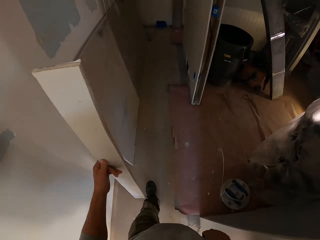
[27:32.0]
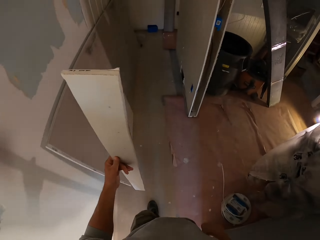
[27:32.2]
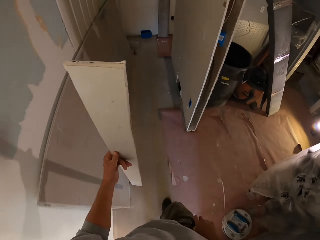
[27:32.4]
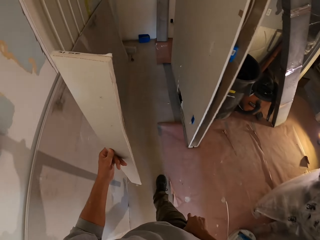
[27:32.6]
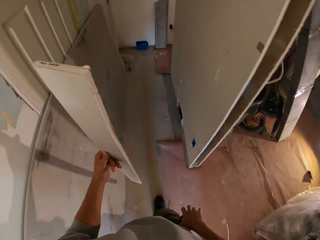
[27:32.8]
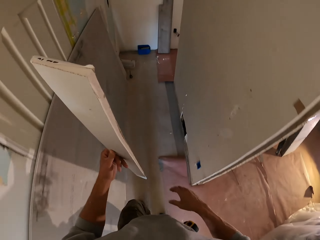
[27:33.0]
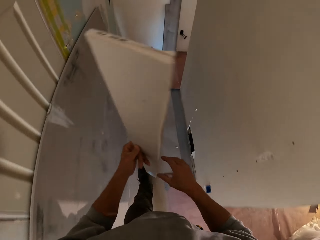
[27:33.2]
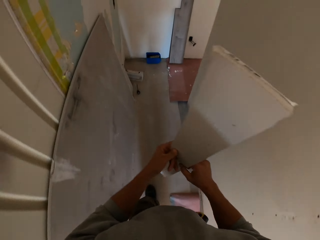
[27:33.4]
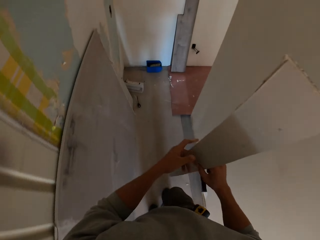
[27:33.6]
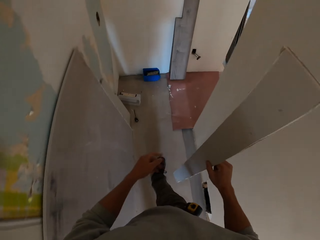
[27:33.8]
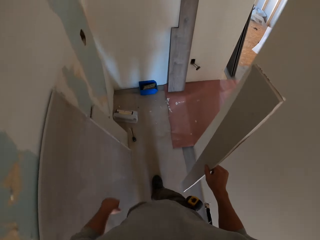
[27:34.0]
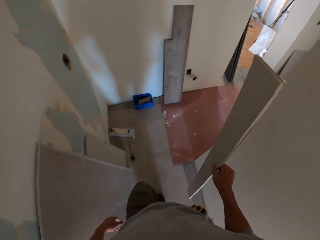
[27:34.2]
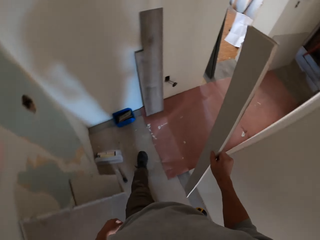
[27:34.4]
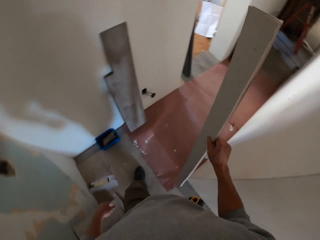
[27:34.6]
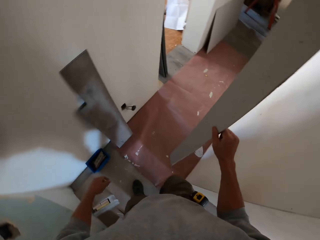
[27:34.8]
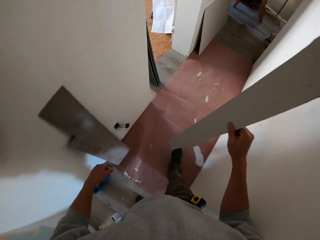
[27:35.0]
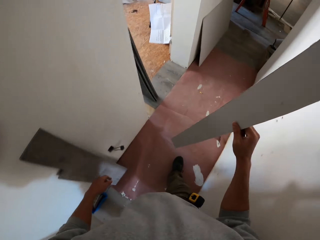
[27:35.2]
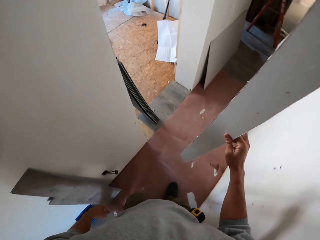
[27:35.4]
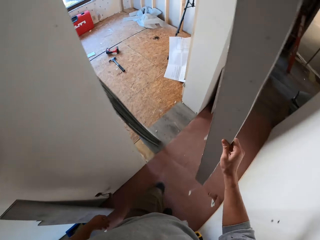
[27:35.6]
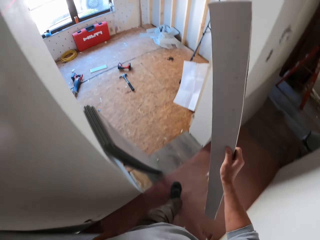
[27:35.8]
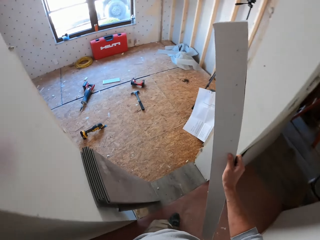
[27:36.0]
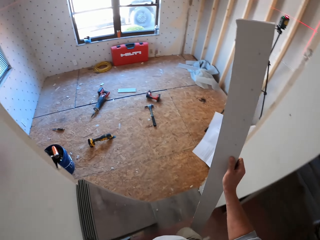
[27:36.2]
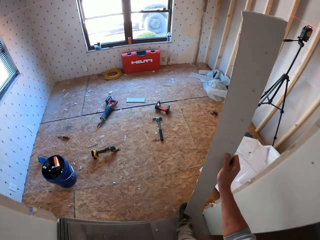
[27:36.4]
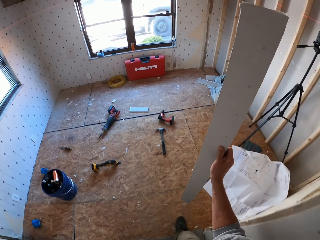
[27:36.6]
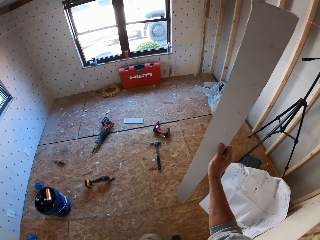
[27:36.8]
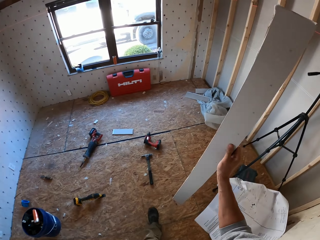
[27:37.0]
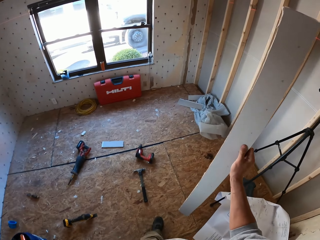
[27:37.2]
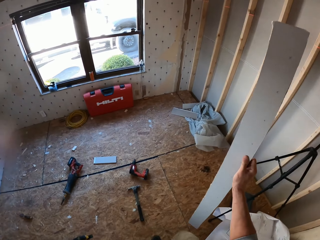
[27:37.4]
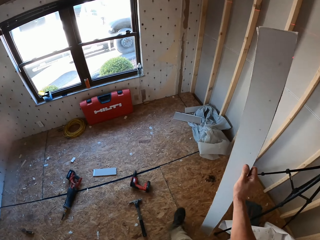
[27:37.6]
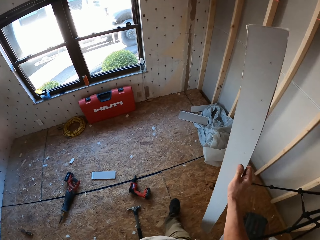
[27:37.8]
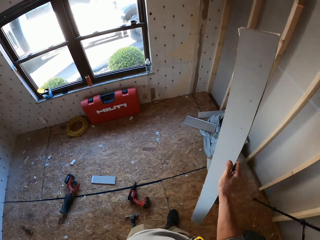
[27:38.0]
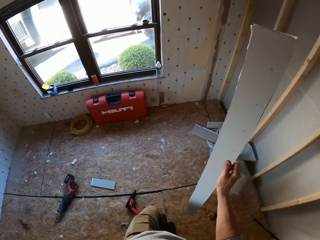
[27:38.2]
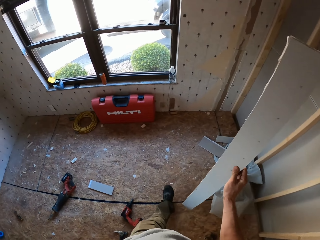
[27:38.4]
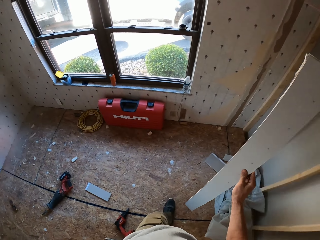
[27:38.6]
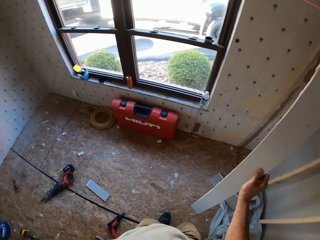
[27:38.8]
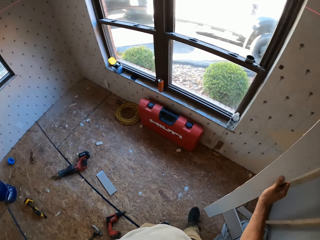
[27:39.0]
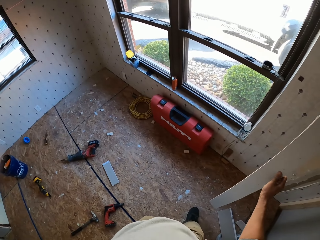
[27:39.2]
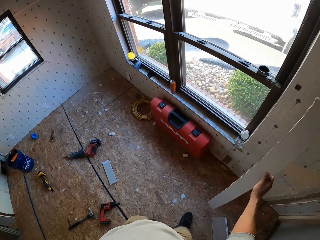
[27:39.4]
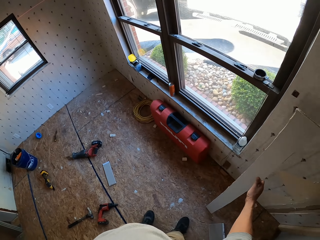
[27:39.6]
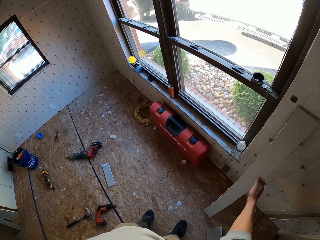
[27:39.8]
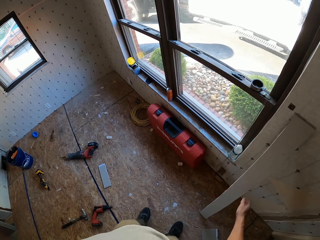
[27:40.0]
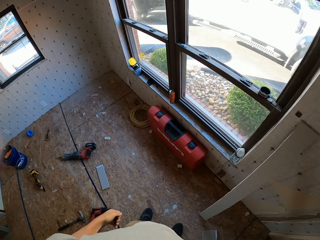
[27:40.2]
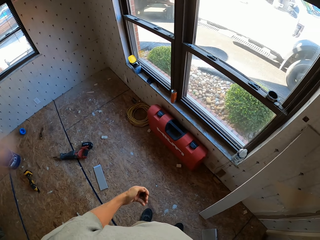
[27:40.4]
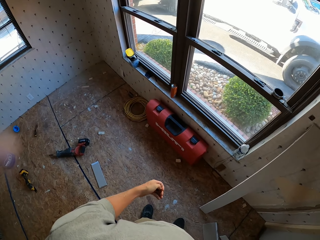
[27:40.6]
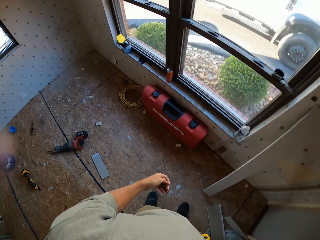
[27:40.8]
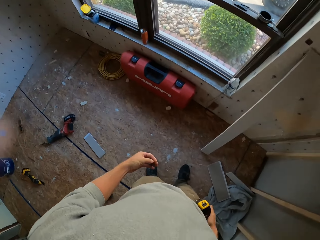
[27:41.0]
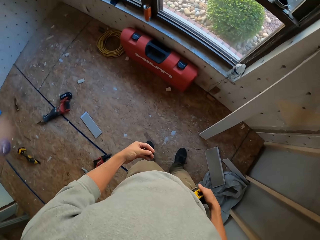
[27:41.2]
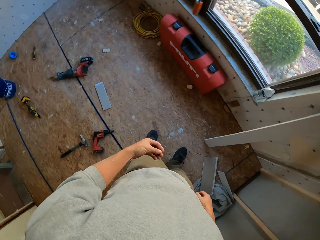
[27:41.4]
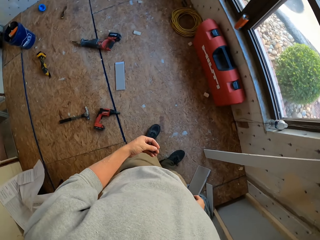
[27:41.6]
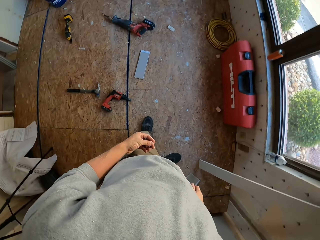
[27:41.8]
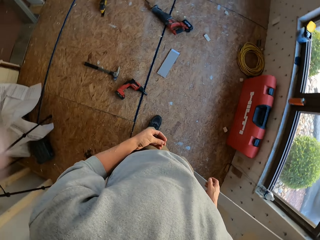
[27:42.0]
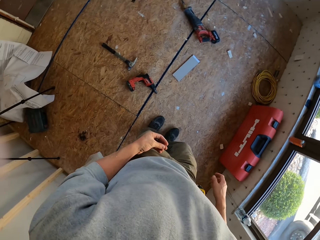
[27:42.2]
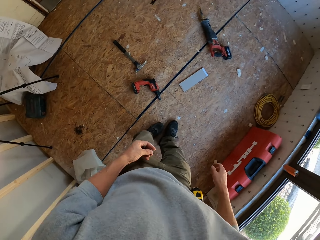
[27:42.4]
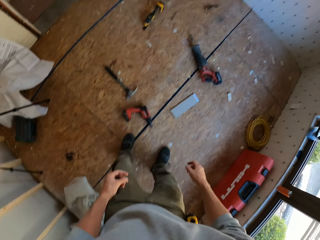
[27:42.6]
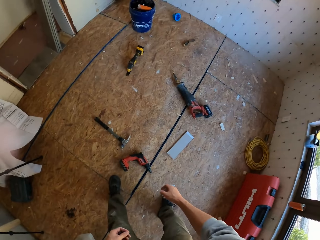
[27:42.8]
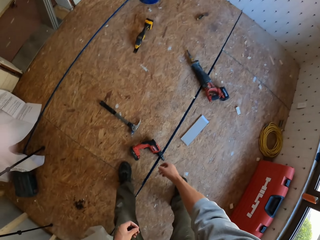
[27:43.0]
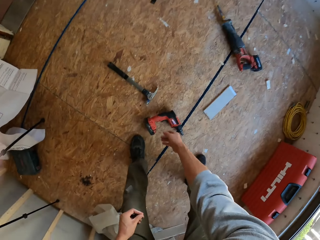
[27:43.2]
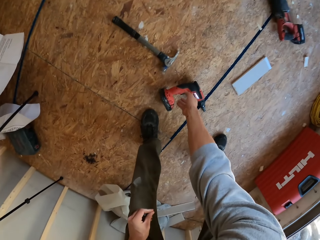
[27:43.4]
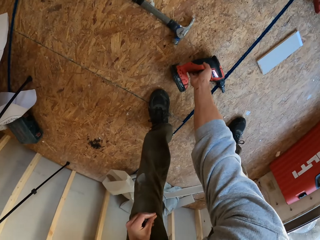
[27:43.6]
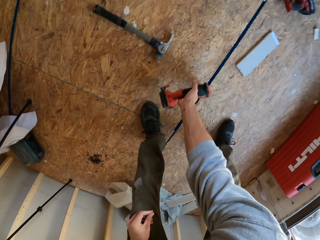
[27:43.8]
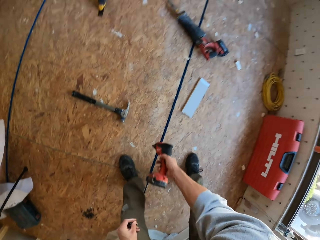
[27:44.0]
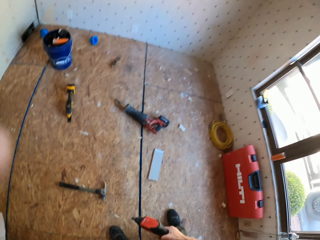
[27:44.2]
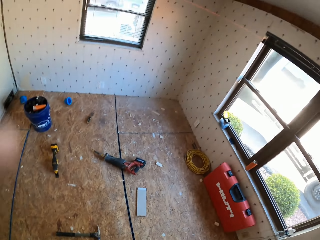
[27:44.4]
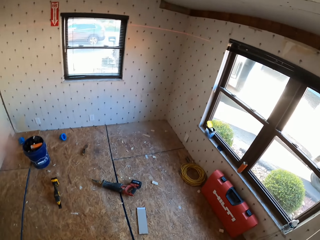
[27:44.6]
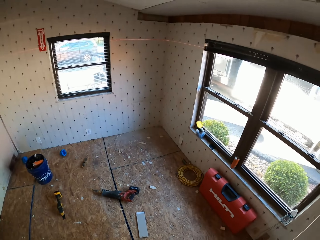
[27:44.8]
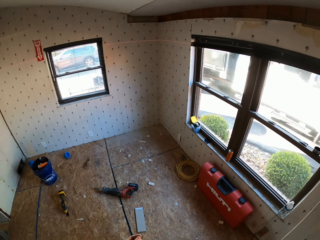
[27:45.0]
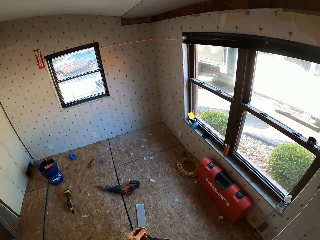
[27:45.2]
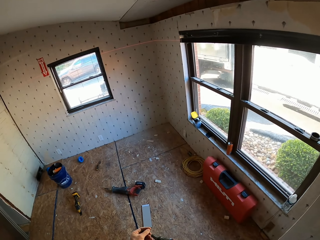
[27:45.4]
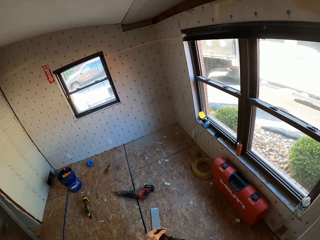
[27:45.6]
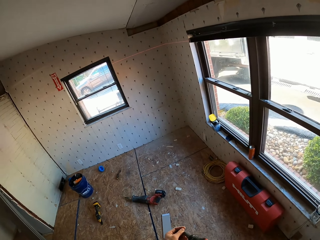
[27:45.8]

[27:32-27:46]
The camera wearer holds a board. They walk around. They put the board against the wall. They look around the room. They hold a tape measure. They turn around. They bend down. They pick up an electric screwdriver. They turn around.

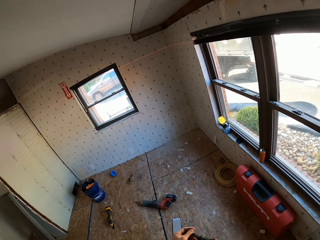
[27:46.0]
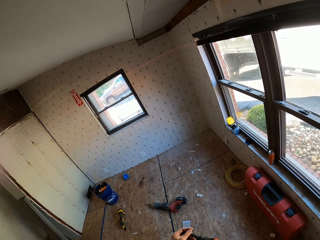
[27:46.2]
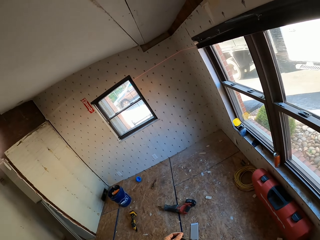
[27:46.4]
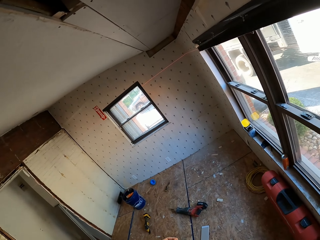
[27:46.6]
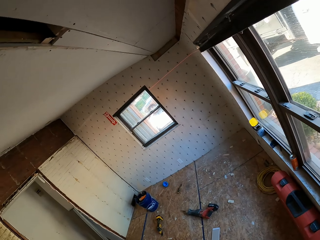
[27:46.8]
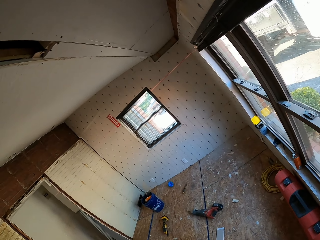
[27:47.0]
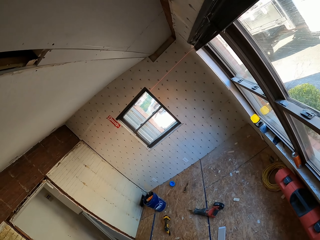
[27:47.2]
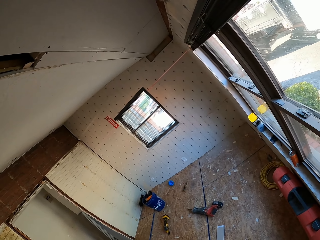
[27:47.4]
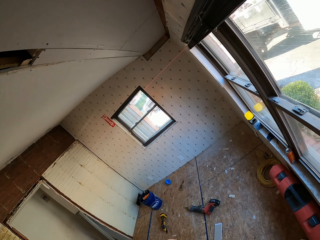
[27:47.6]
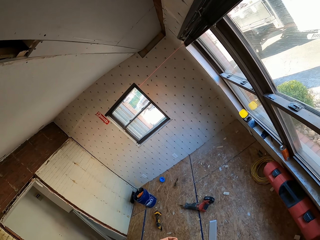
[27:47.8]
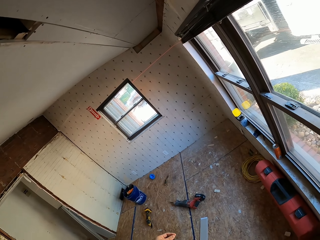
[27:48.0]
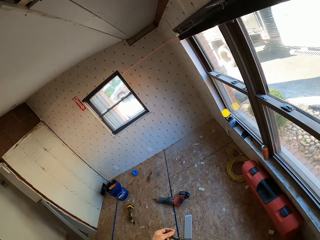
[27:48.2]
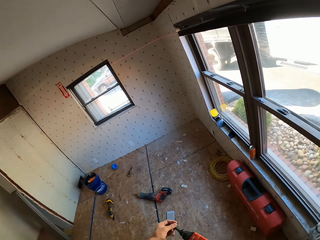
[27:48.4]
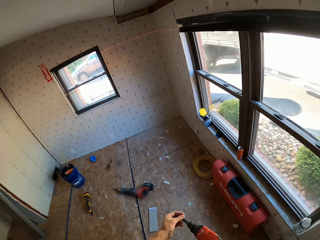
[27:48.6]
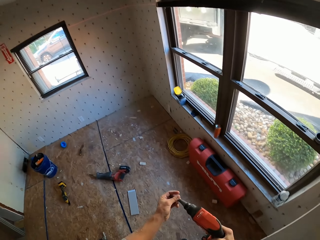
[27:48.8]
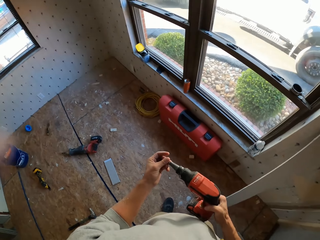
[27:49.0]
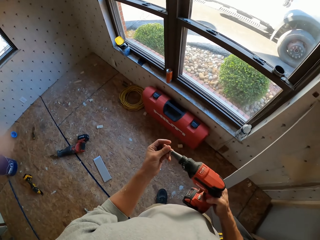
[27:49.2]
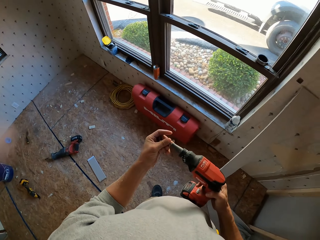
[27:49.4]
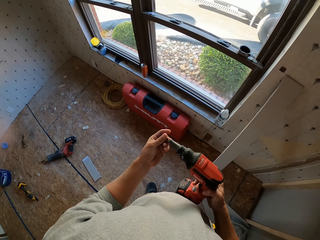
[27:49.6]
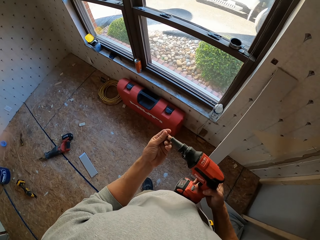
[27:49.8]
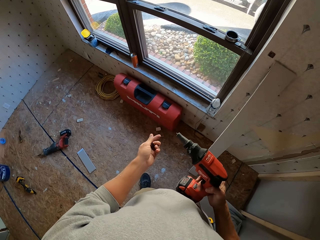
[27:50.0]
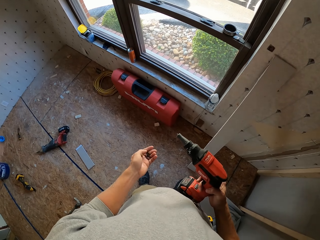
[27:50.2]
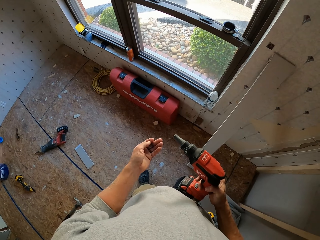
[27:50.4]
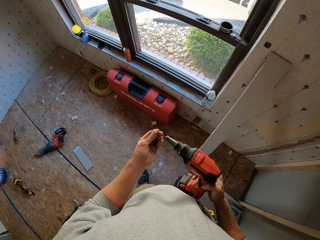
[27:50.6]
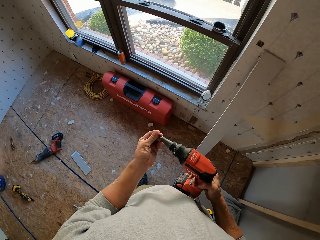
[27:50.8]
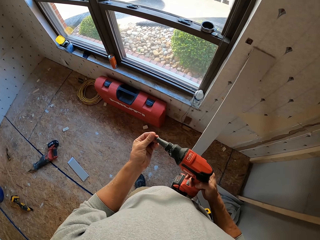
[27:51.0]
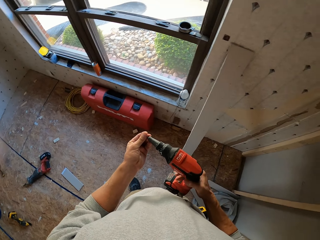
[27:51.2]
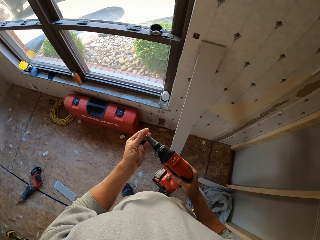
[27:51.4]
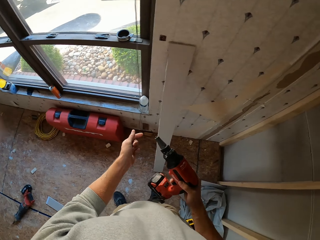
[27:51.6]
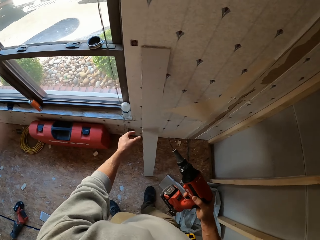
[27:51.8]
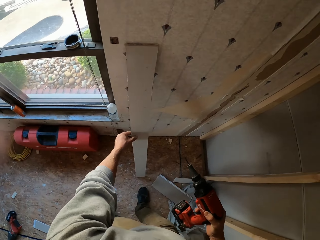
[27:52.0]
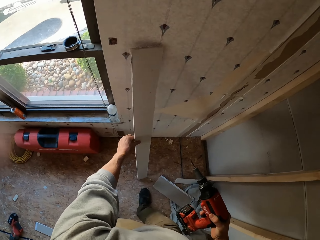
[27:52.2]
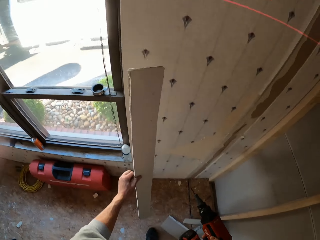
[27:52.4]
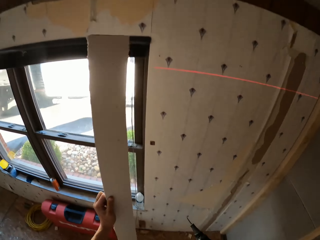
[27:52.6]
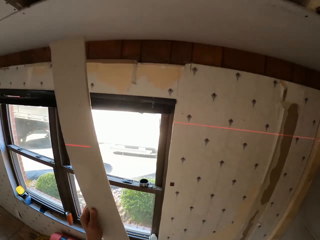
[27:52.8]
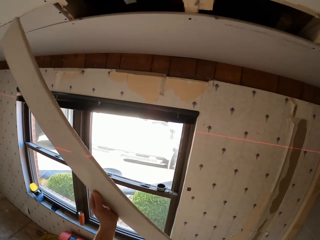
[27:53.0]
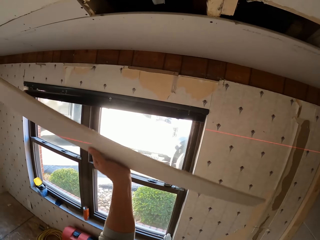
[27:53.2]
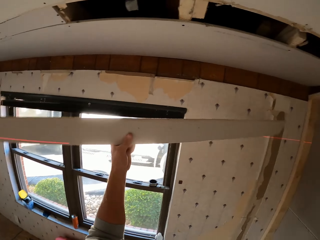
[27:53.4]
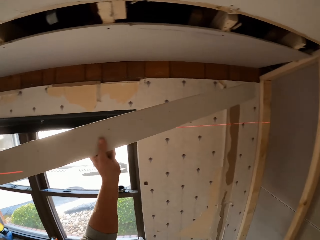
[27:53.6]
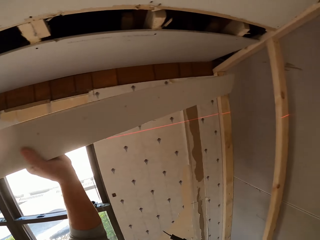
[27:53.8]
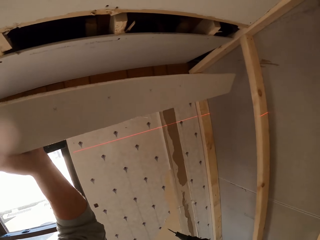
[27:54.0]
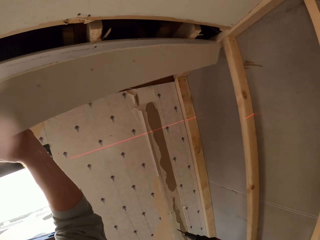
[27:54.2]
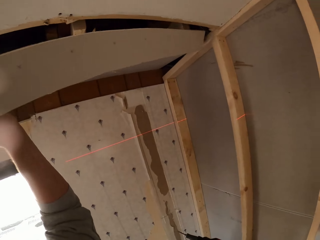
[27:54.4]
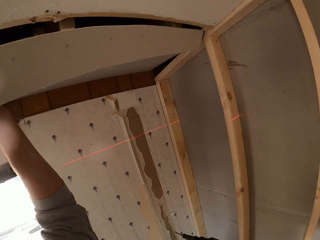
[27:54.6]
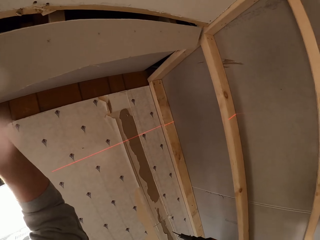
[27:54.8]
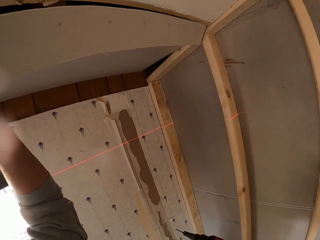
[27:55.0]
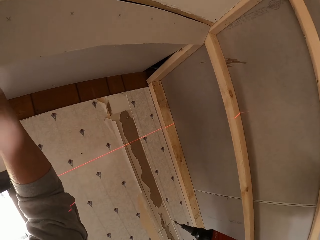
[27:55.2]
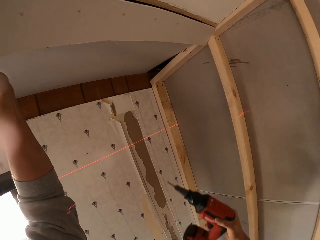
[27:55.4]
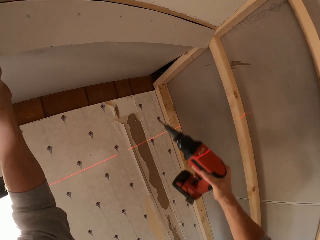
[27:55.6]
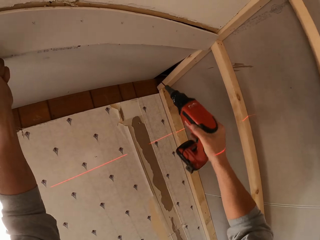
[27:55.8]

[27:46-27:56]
The camera wearer looks around the room. They hold a drill. They fix a tip drill bit to the drill. They turn around. They pick up plywood from the wall. They hold a board and lift the board. They fix the board to the ceiling. They hold the plywood in place.
